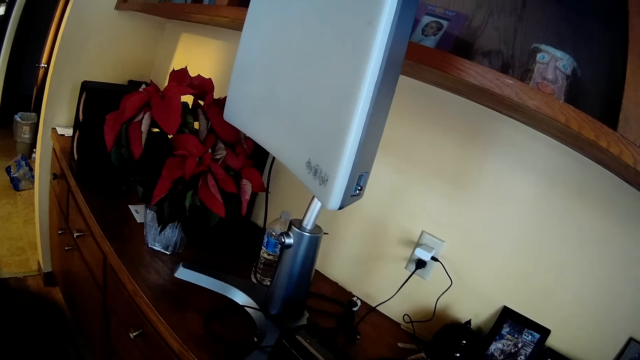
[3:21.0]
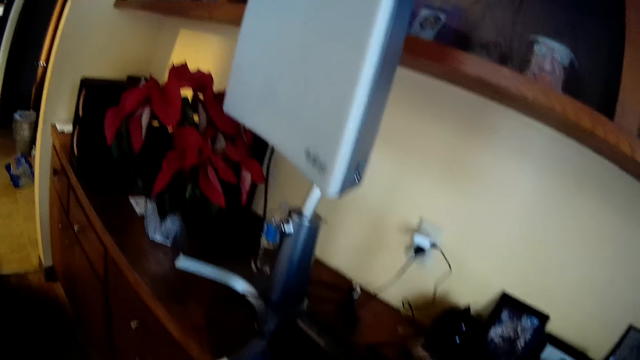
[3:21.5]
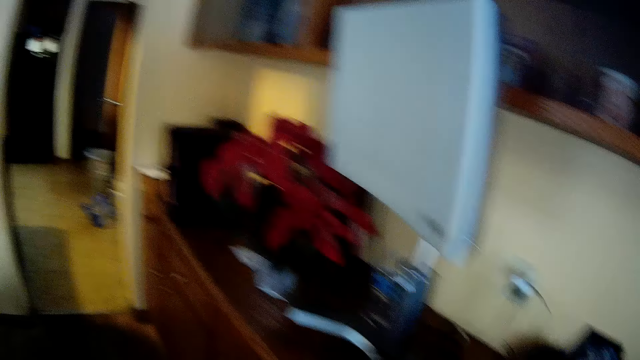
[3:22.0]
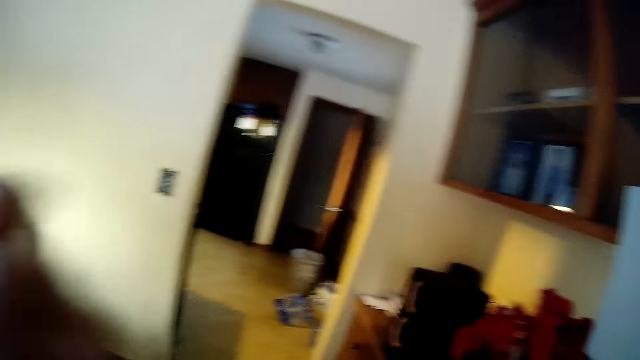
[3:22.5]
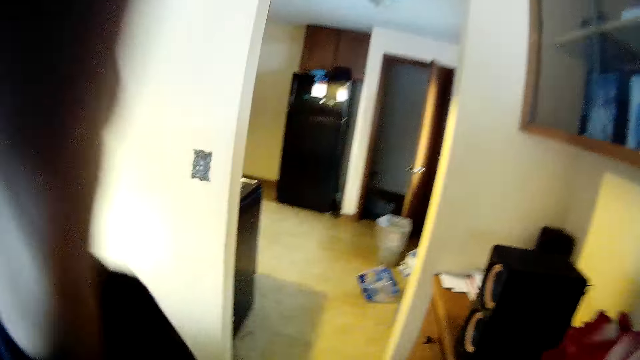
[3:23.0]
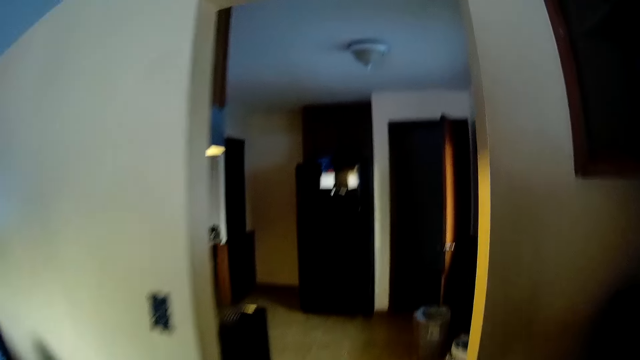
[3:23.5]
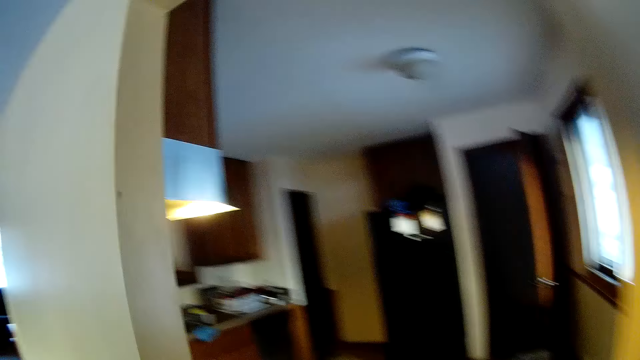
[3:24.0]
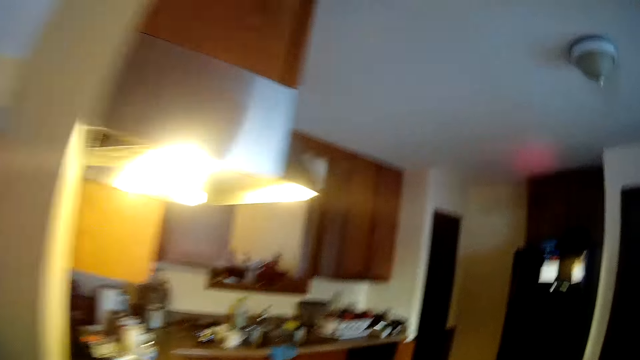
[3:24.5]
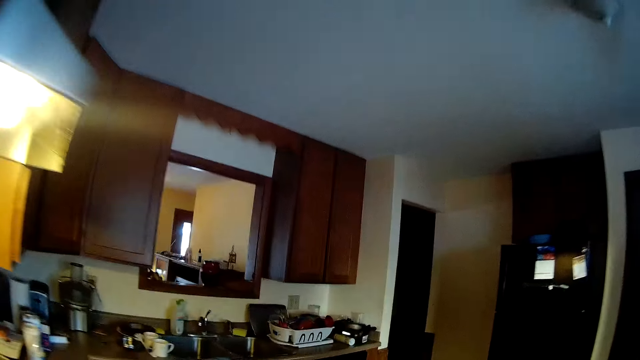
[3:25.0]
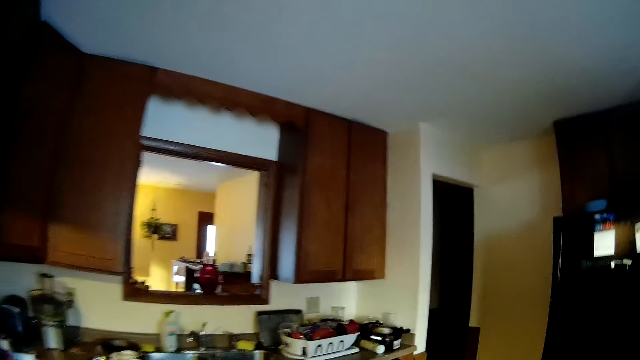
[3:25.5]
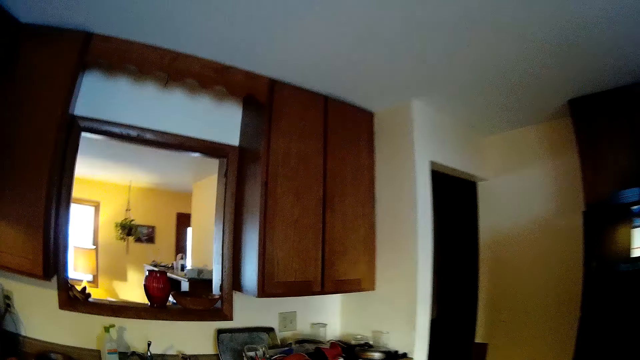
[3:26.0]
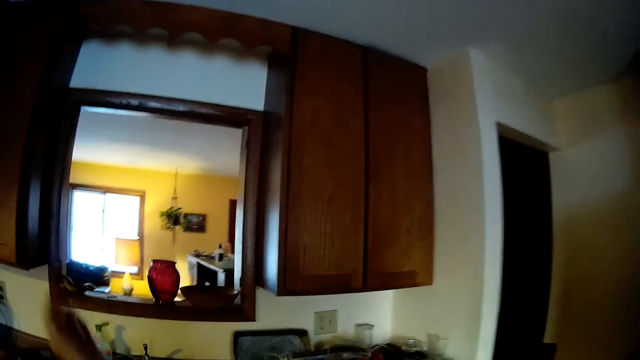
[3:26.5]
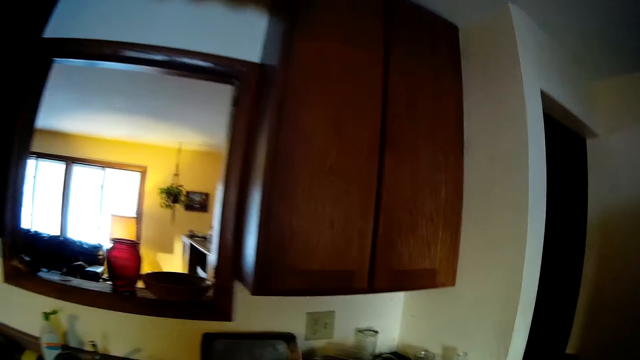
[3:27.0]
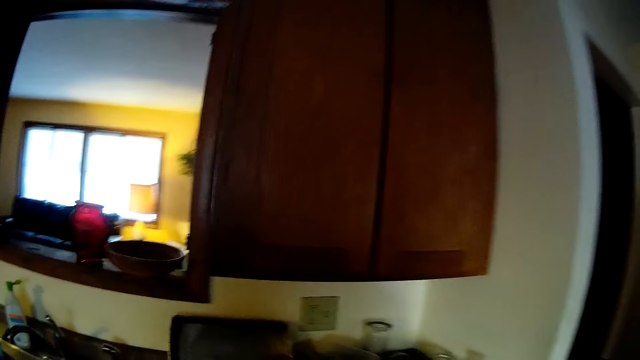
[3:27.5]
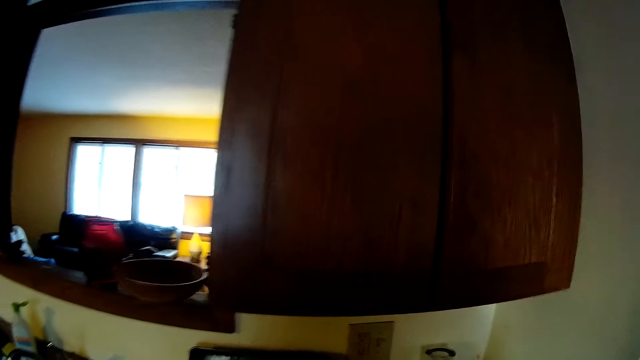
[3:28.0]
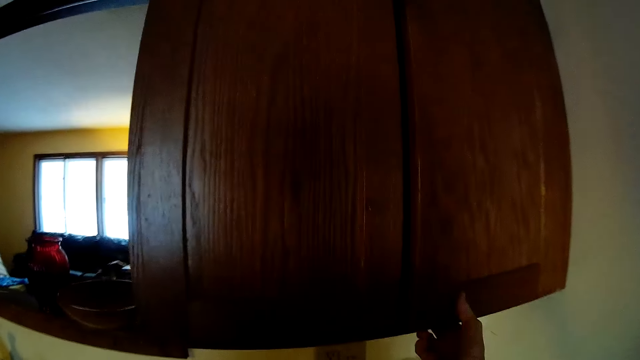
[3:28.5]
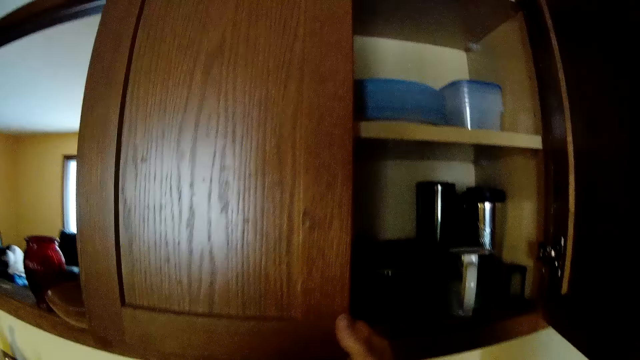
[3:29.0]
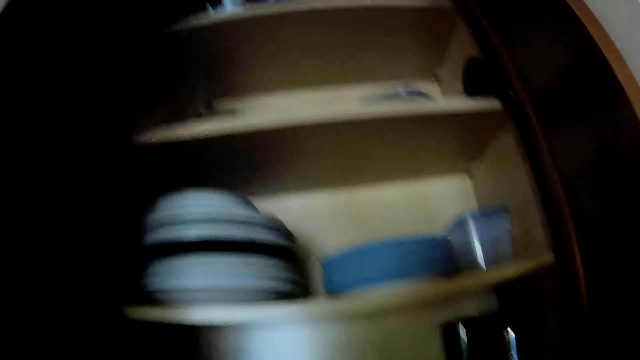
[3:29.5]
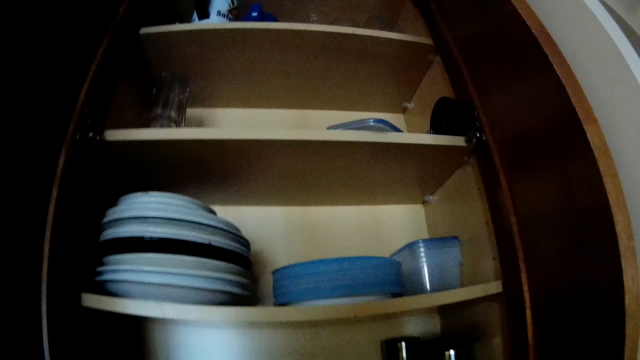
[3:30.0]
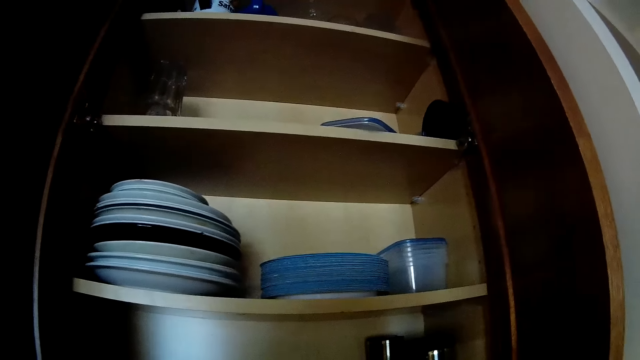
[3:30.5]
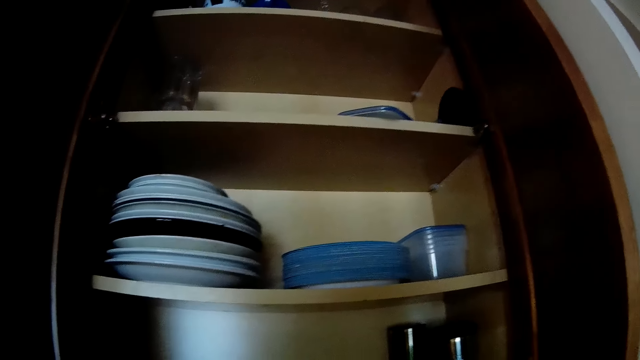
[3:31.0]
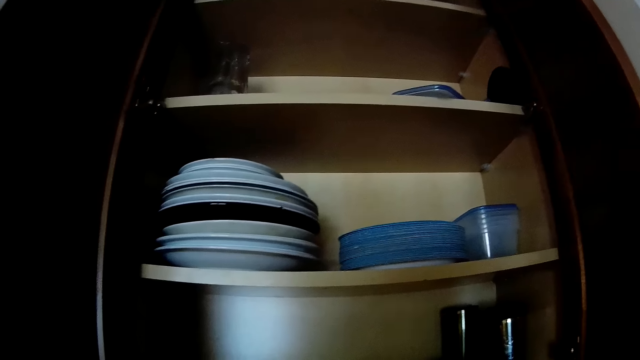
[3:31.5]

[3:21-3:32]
The camera wearer lifts their hand. They walk out of the dining room. They walk around. They lift their hand. They open a cupboard with their right hand. They open the cupboard with their right hand again.

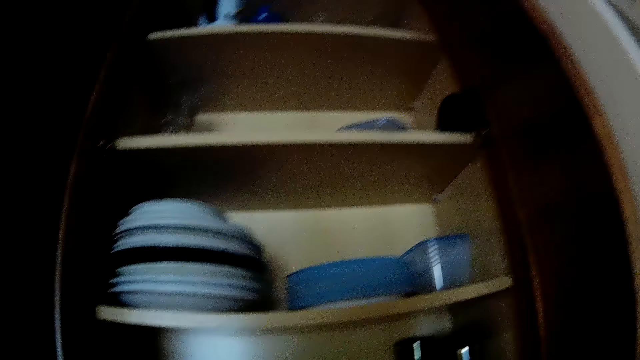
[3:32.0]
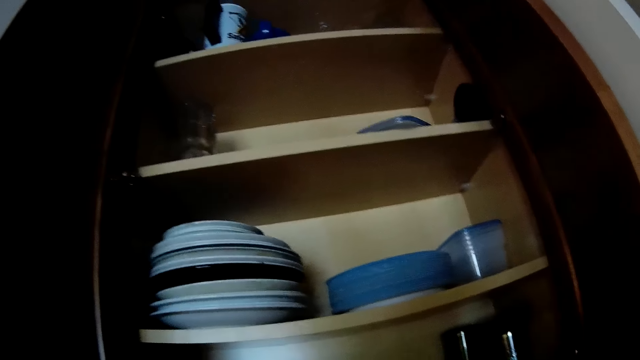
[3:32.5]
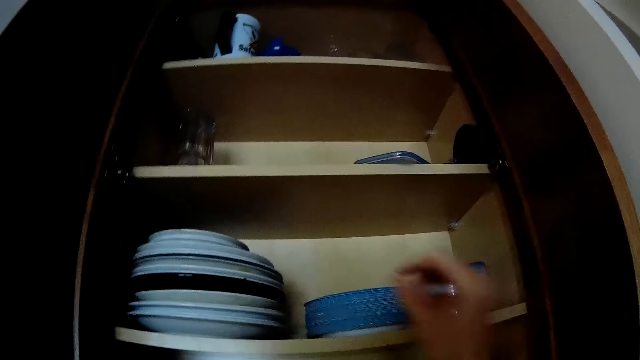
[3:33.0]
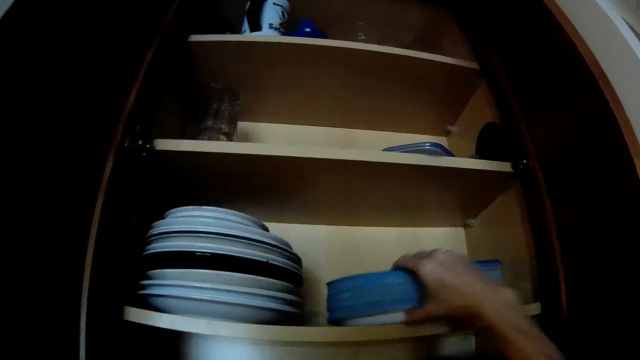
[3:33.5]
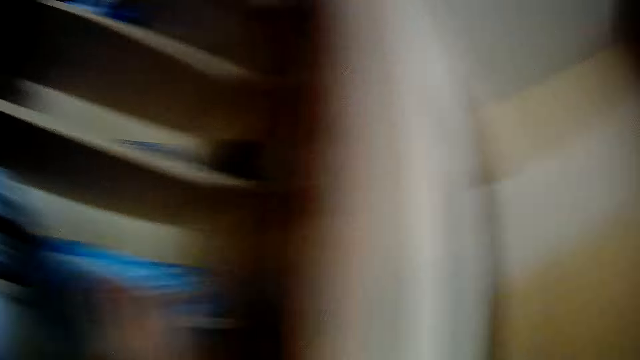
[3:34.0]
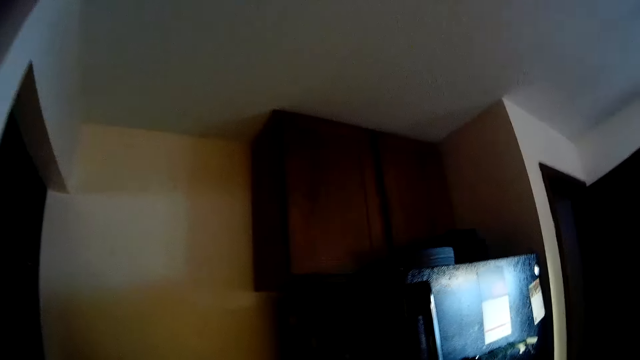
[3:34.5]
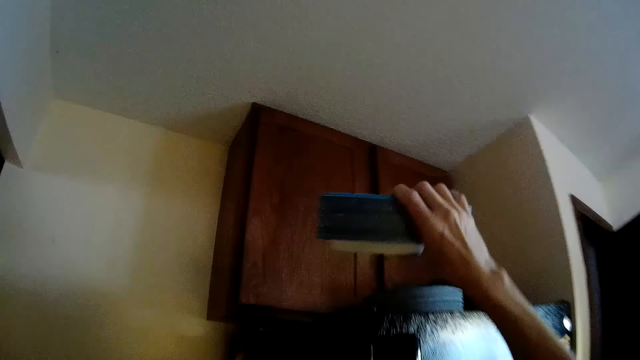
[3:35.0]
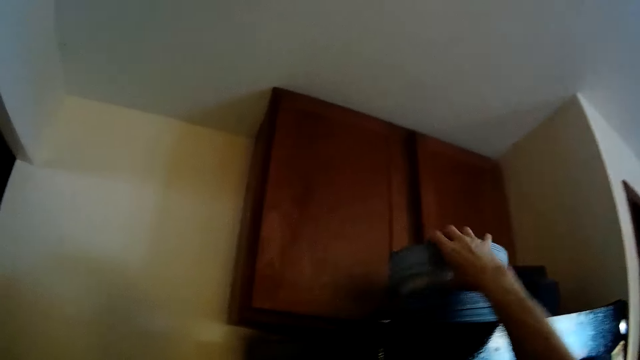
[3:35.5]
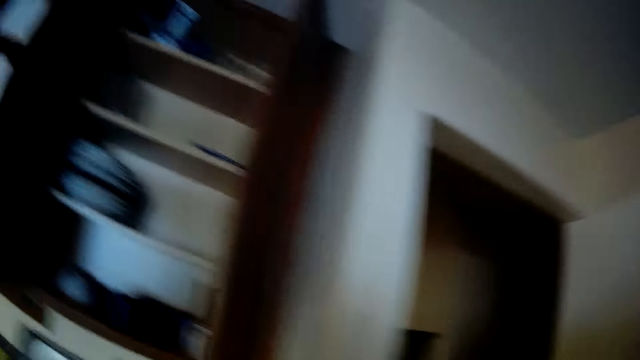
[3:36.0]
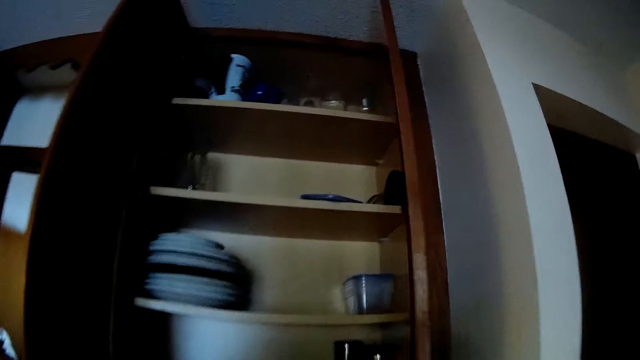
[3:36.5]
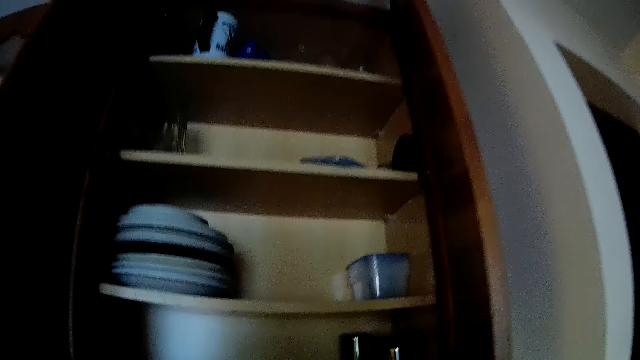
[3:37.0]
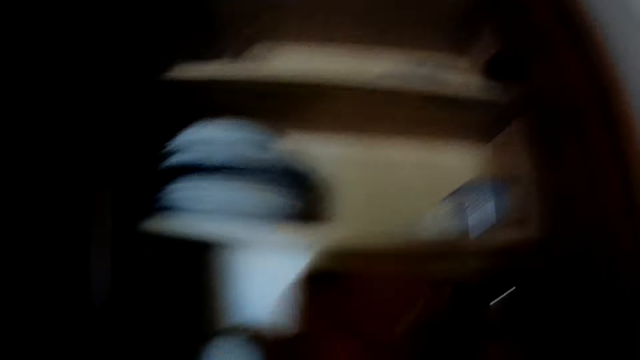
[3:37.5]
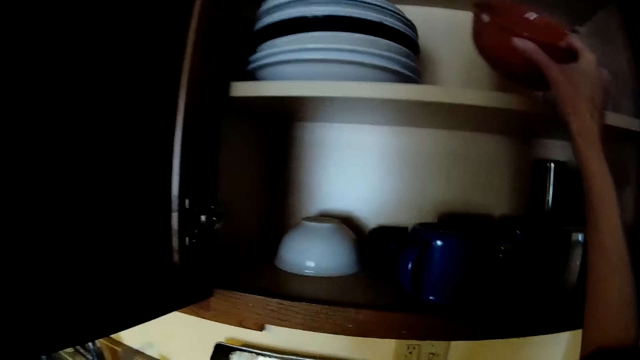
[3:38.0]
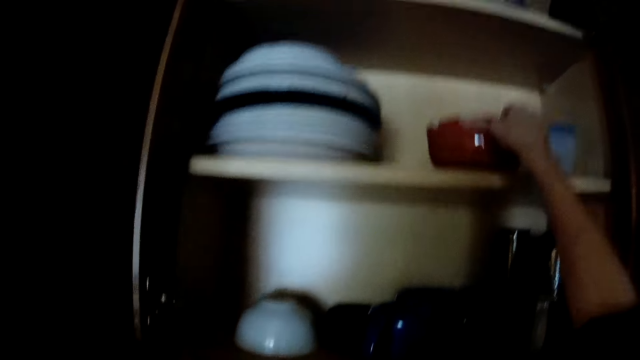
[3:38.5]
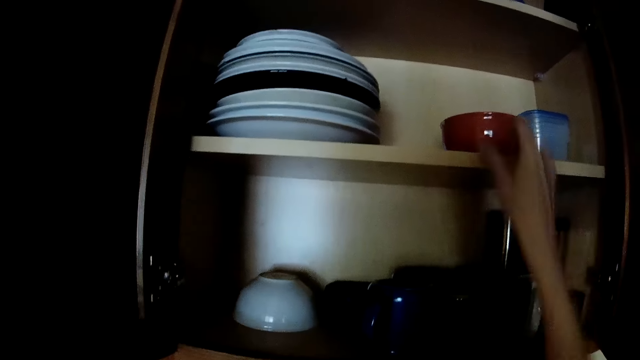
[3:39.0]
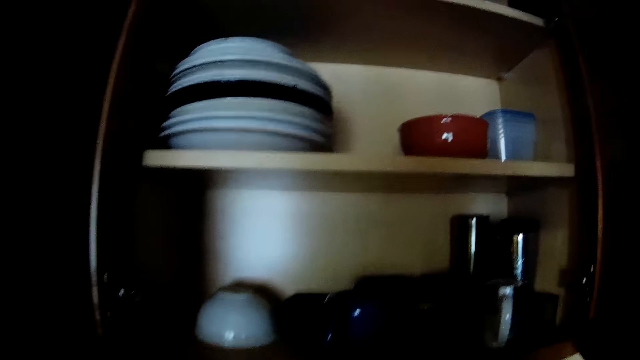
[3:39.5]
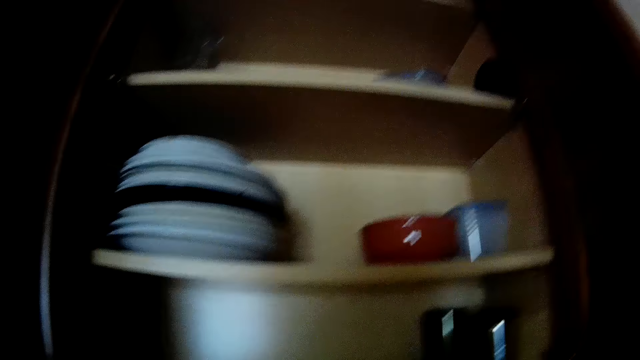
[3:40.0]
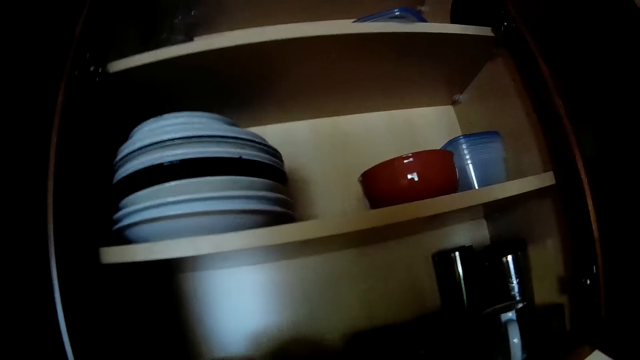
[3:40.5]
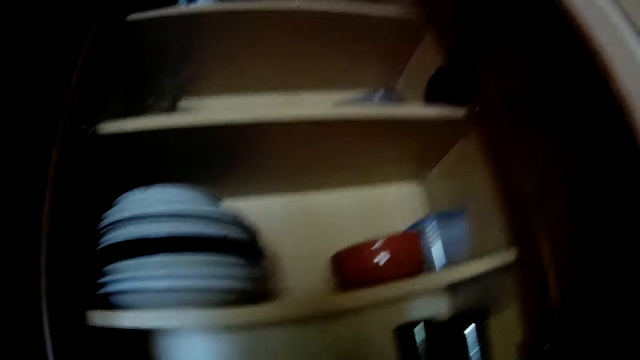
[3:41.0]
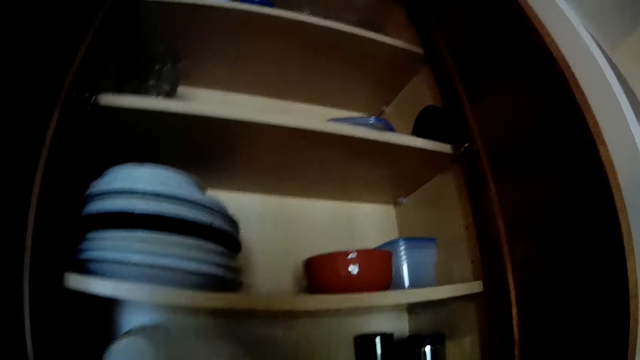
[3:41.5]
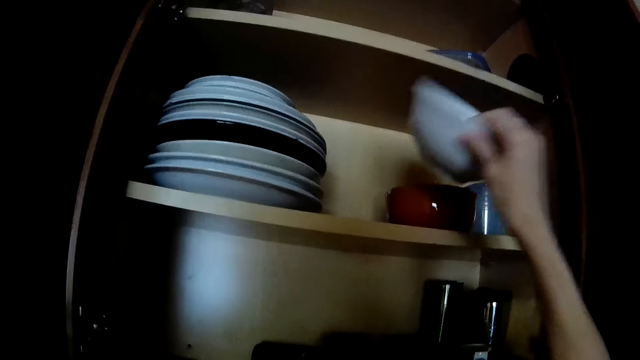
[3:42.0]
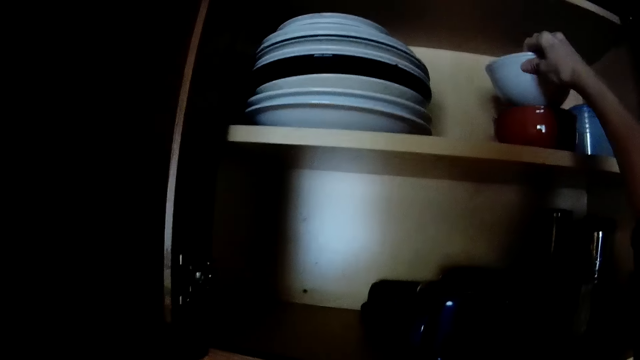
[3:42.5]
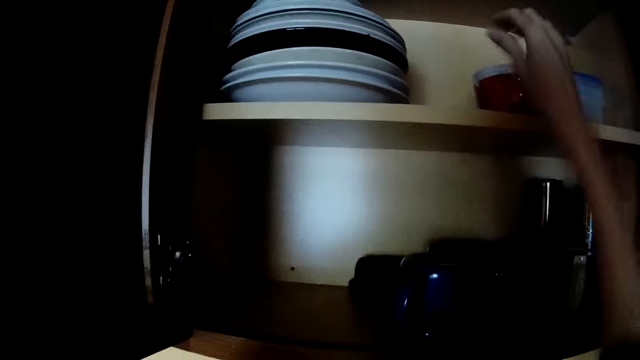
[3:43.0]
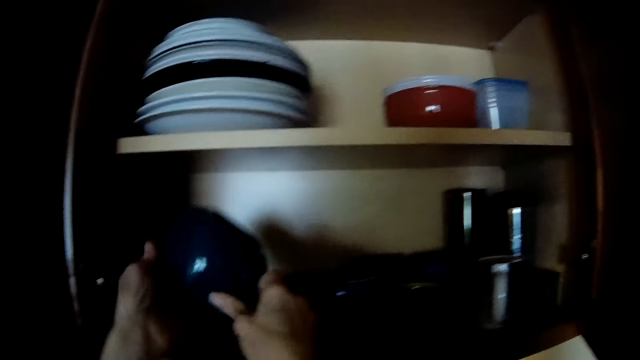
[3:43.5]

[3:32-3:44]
The camera wearer lifts the plates in the cupboard with her right hand. She drops the plates in her right hand on the plates on a refrigerator. She drops a red bowl in the cupboard with her right hand. She drops a white bowl in her right hand into the red bowl in the cupboard.
